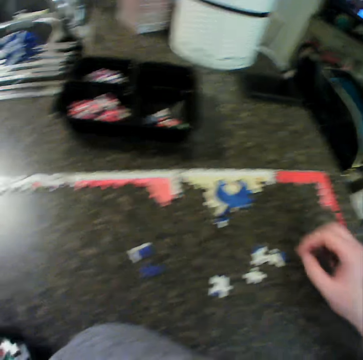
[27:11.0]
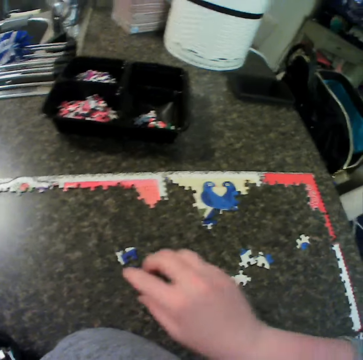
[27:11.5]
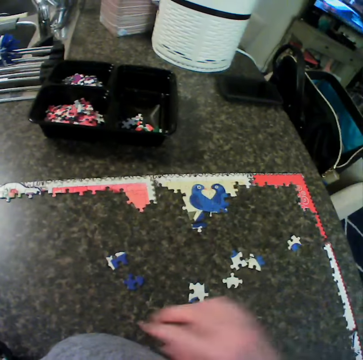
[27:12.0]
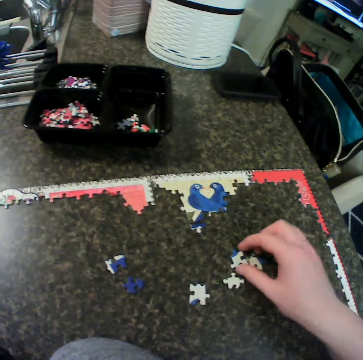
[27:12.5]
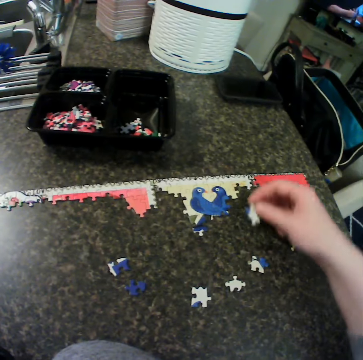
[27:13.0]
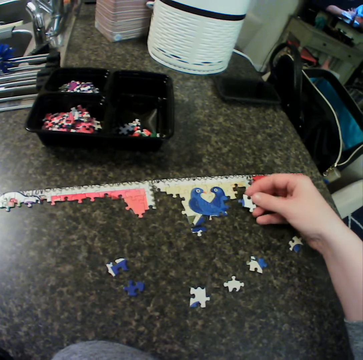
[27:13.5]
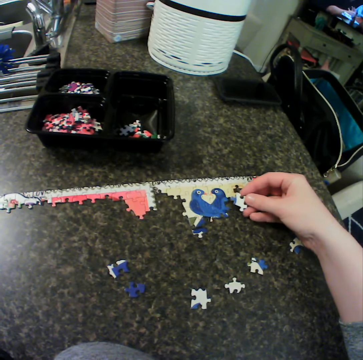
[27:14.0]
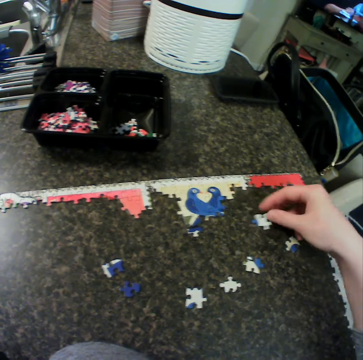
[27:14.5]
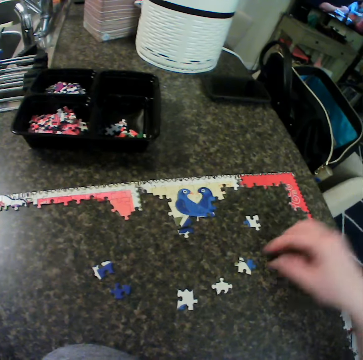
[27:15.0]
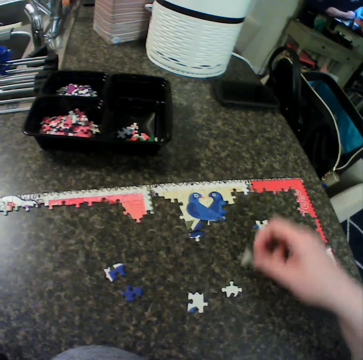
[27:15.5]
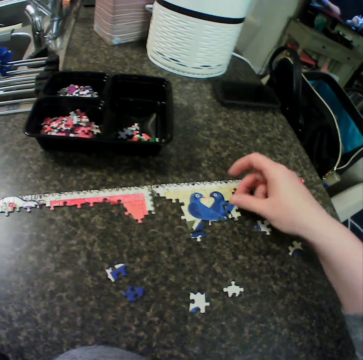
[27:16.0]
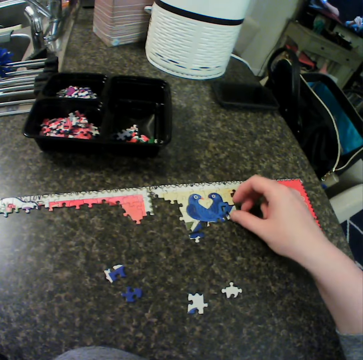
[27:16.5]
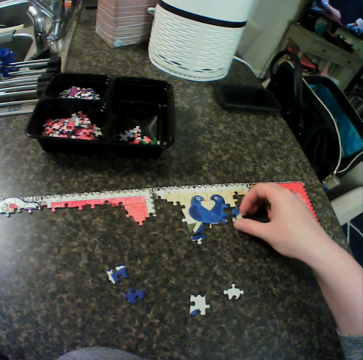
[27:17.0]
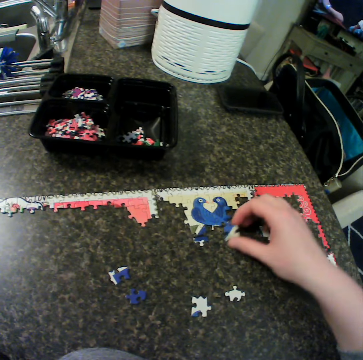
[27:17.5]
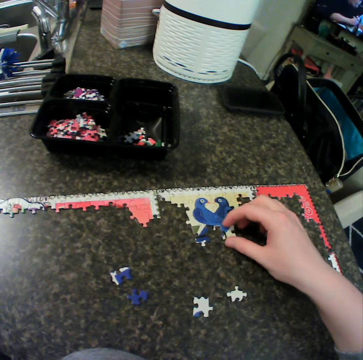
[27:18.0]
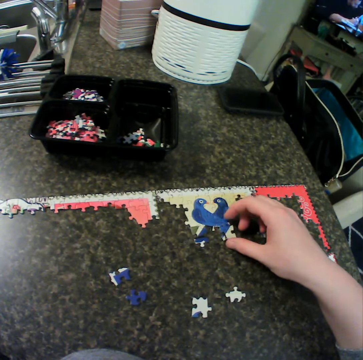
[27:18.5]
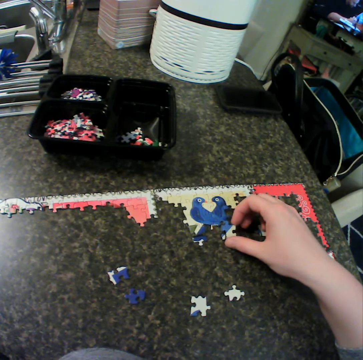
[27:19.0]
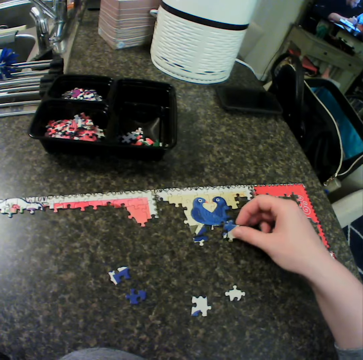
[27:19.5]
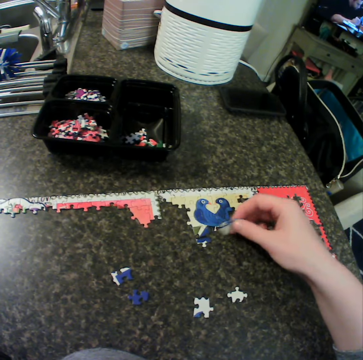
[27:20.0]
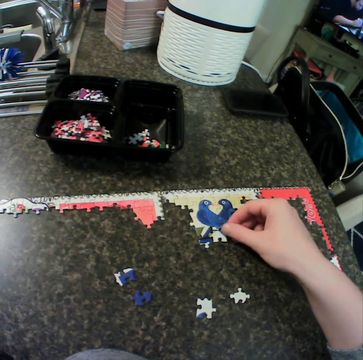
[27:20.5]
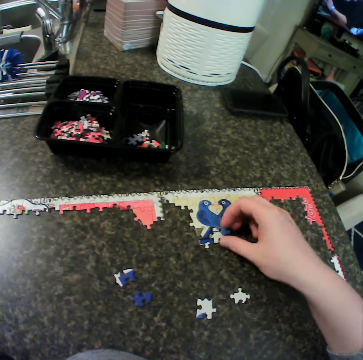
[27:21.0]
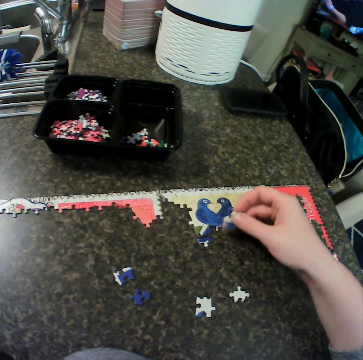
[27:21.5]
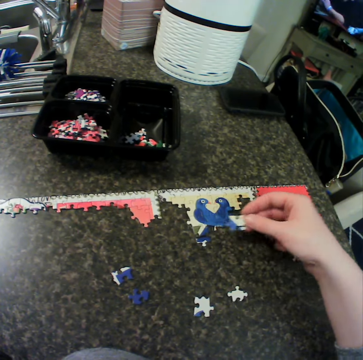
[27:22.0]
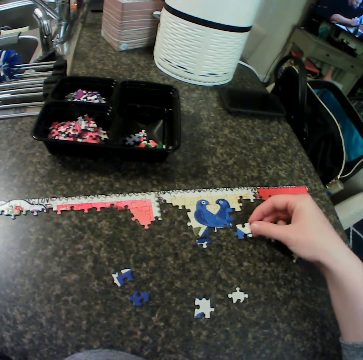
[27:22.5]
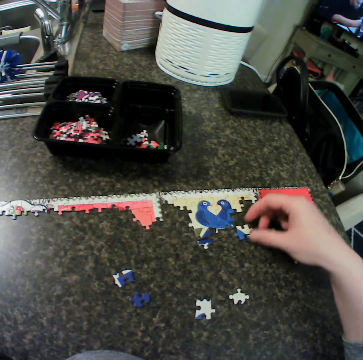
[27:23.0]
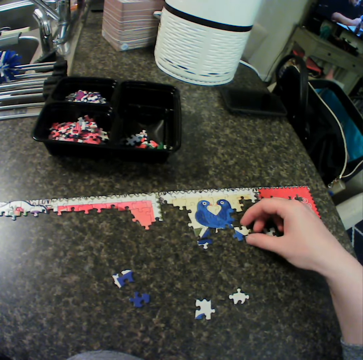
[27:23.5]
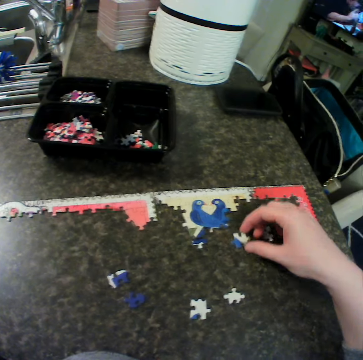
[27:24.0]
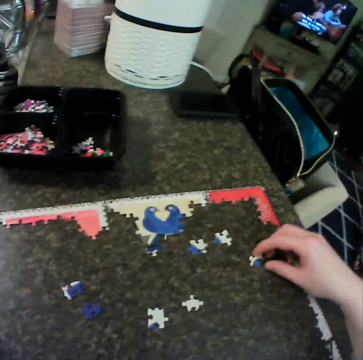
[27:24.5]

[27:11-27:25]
The camera wearer touches the jigsaw puzzle. They move a puzzle piece. They pick another puzzle piece and fit the puzzle piece. They move the puzzle piece and drop the puzzle piece. They pick a piece of jigsaw puzzle on the table. They carry another piece of puzzle. They fix a piece of jigsaw puzzle on the table. They move a piece of jigsaw puzzle on the table. They fix a piece of jigsaw puzzle on the table. They place the puzzle on the board. They turn a piece of jigsaw puzzle on the table. They fix a piece of jigsaw puzzle on the table. They turn a piece of jigsaw puzzle on the table. They move a piece of jigsaw puzzle on the table.

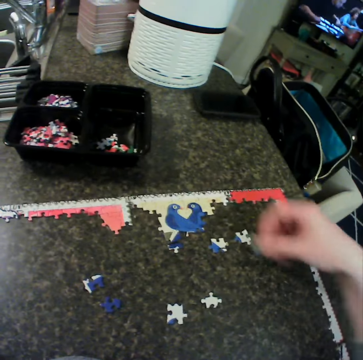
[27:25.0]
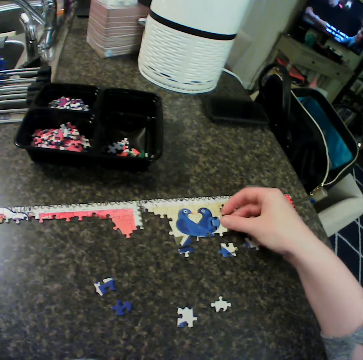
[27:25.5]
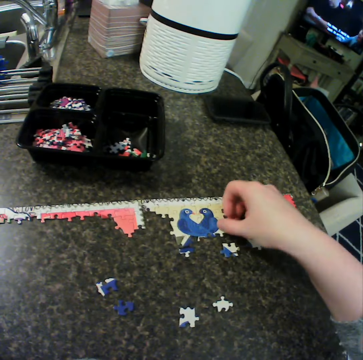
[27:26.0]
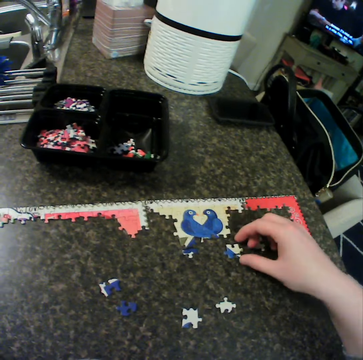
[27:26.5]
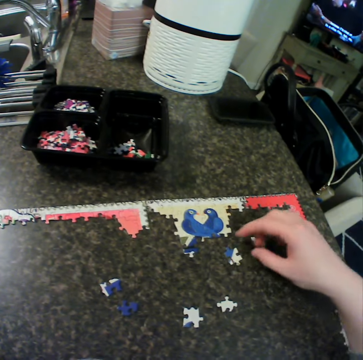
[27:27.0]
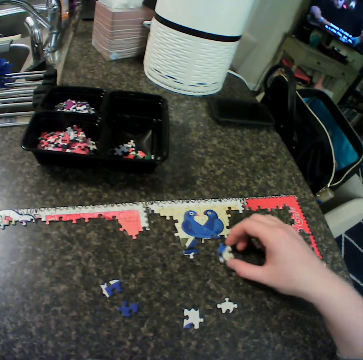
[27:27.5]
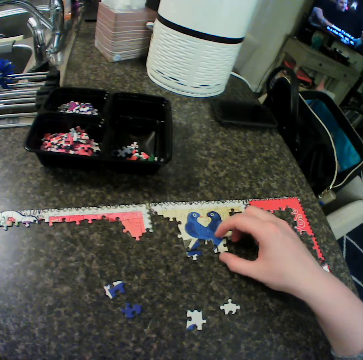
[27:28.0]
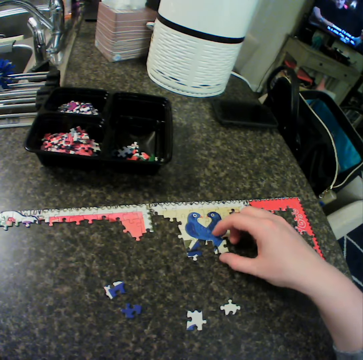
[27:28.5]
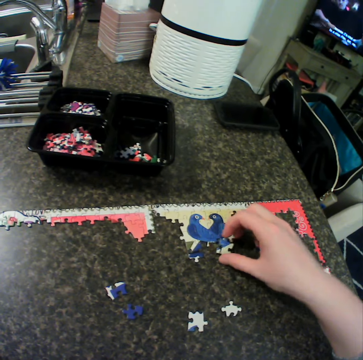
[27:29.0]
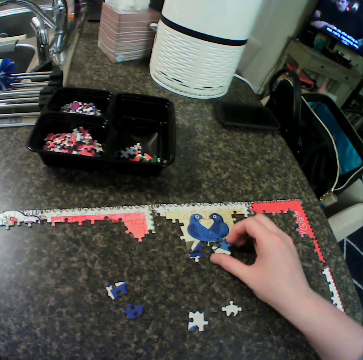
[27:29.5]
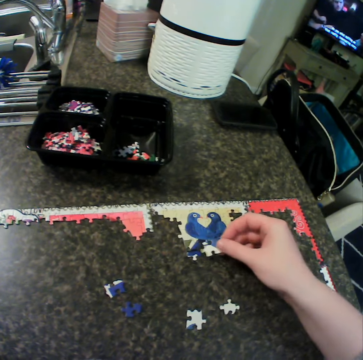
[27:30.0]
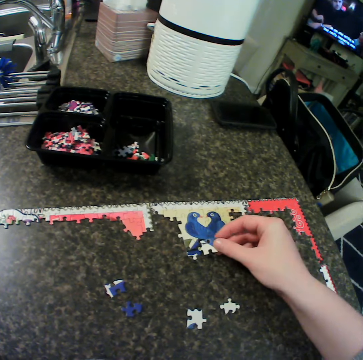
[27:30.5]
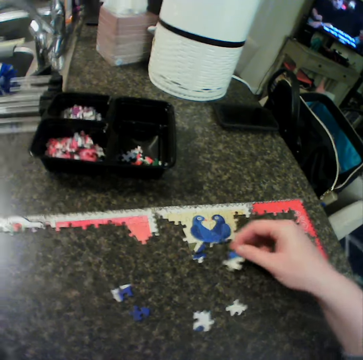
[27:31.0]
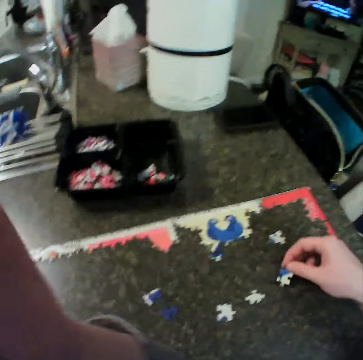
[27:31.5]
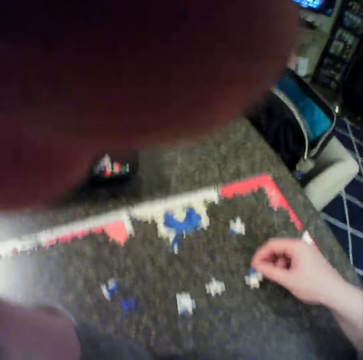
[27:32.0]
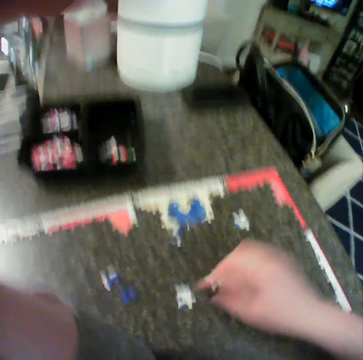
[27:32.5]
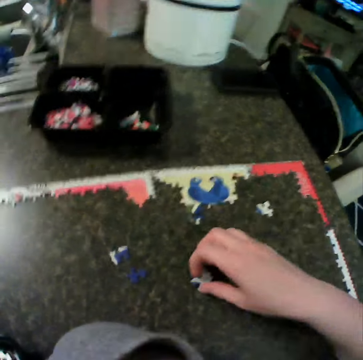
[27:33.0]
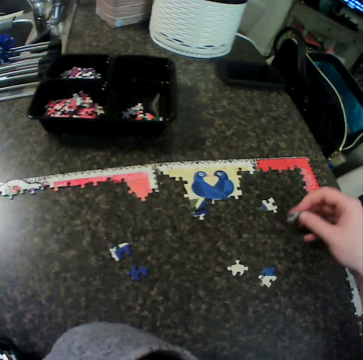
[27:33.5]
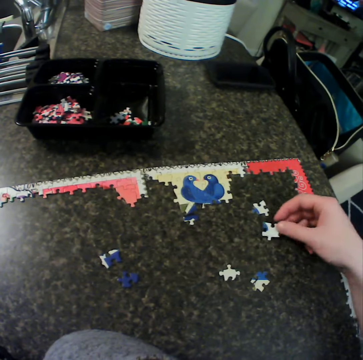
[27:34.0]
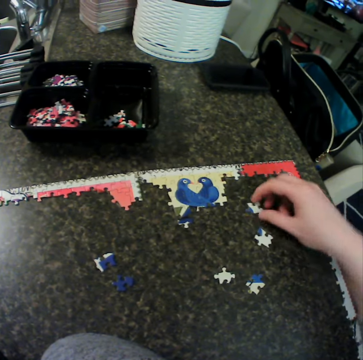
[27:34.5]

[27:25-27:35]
The camera wearer picks a piece of jigsaw puzzle on the table. They carry another piece of puzzle. They fix a piece of jigsaw puzzle on the table. They place the puzzle on the board. They turn a piece of jigsaw puzzle on the table. They fix a piece of jigsaw puzzle on the table. They turn a piece of jigsaw puzzle on the table. They move the hand backwards. They fix the camera. They put a piece of jigsaw puzzle on the table. They pick a piece of jigsaw puzzle on the table. They put a piece of jigsaw puzzle on the table. They pick a piece of jigsaw puzzle on the table.

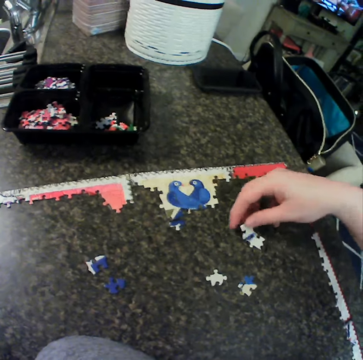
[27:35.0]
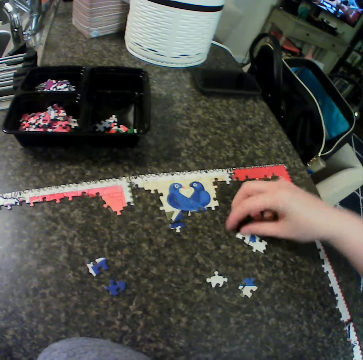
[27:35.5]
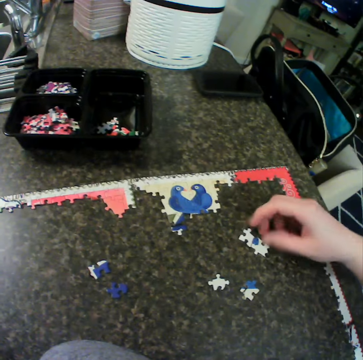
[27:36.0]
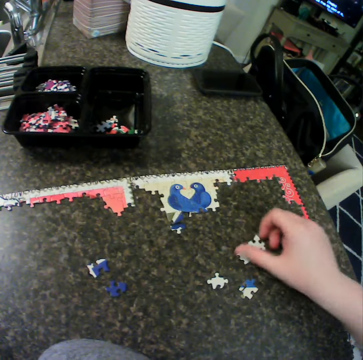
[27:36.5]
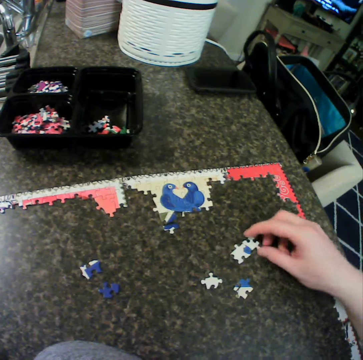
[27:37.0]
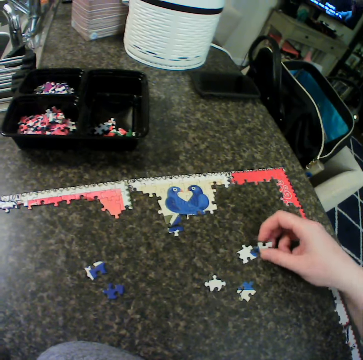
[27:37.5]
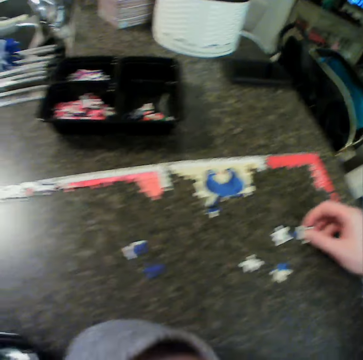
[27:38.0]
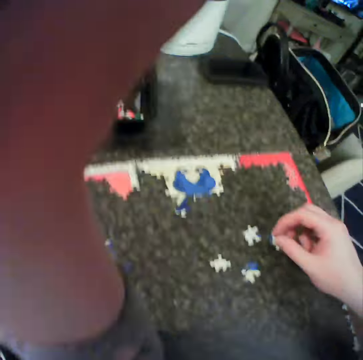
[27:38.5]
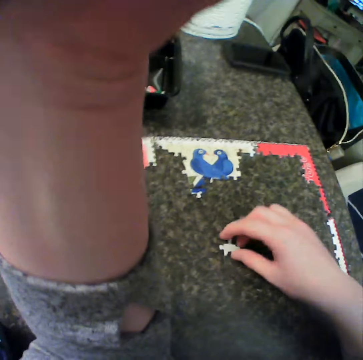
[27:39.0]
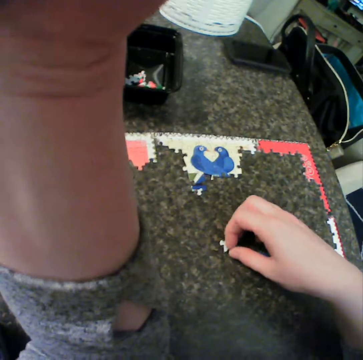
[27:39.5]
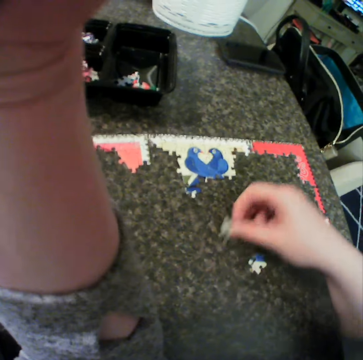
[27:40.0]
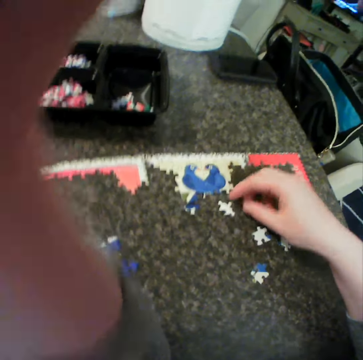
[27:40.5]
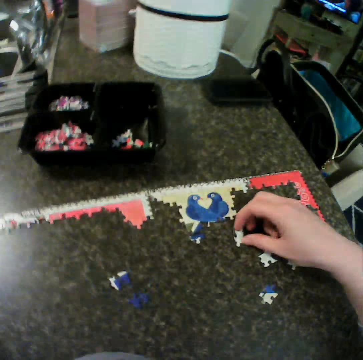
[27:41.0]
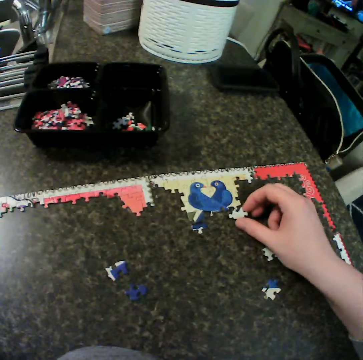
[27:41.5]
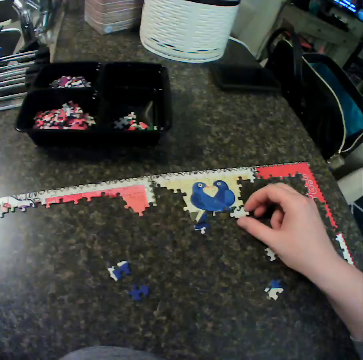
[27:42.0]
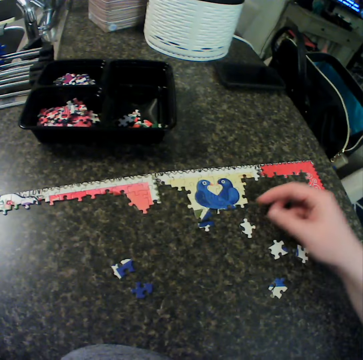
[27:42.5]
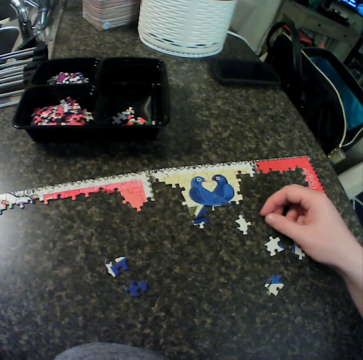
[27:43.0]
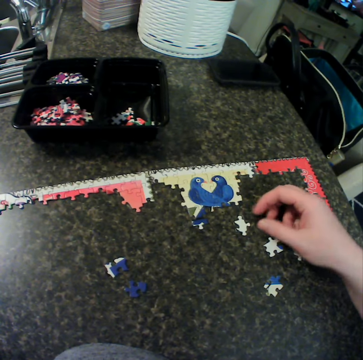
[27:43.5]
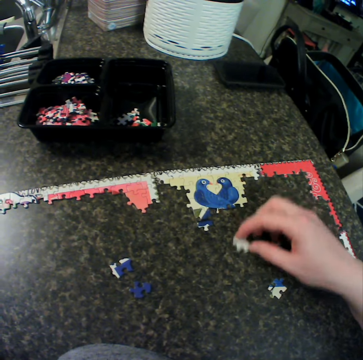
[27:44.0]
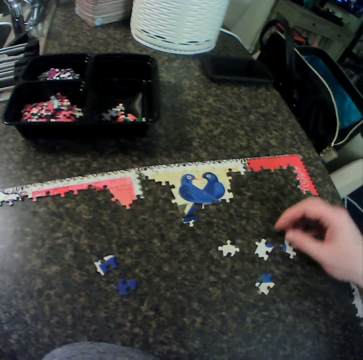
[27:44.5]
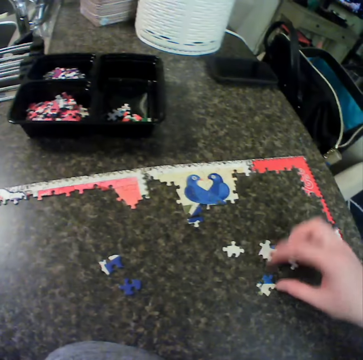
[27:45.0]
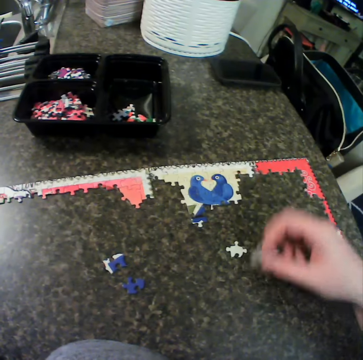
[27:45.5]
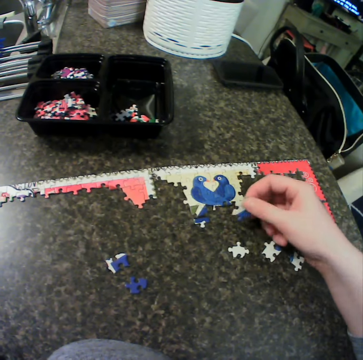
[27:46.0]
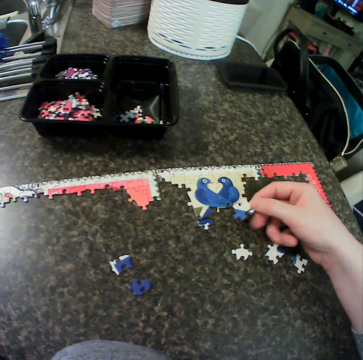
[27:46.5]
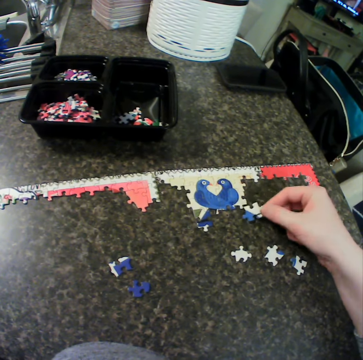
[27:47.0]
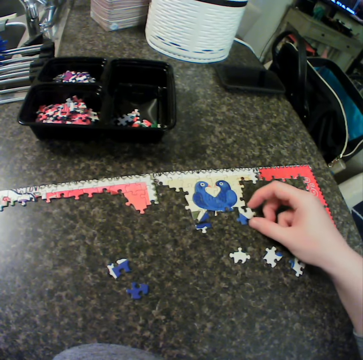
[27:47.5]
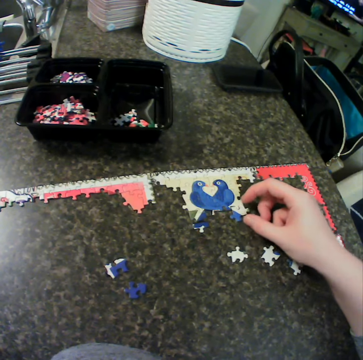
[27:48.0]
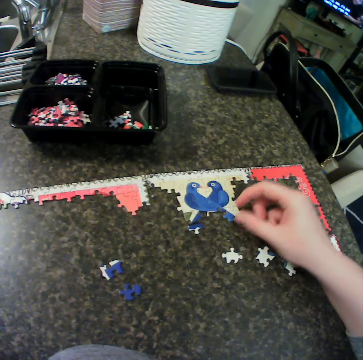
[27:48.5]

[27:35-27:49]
The camera wearer fixes a piece of jigsaw puzzle on the table. They turn a piece of jigsaw puzzle on the table. They pick a piece of jigsaw puzzle on the table. They fix the camera. They put the left hand on the head. They carry another piece of puzzle. They pick a piece of jigsaw puzzle on the table. They put a piece of jigsaw puzzle on the table. They turn a piece of jigsaw puzzle on the table. They move a piece of jigsaw puzzle on the table. They look around. They move a piece of jigsaw puzzle on the table. They pick a piece of jigsaw puzzle on the table. They place the puzzle on the board. They look at a piece of jigsaw puzzle. They fix a piece of jigsaw puzzle on the table.
